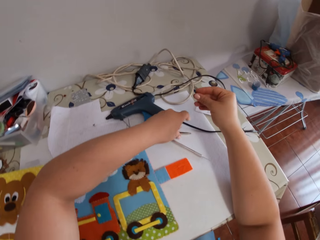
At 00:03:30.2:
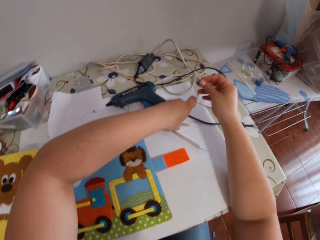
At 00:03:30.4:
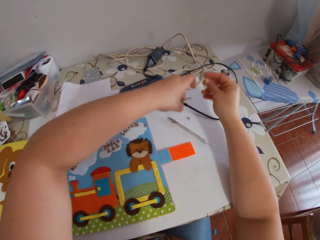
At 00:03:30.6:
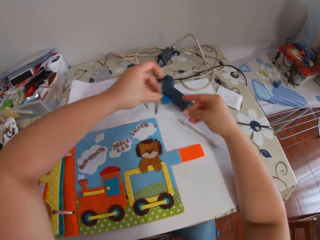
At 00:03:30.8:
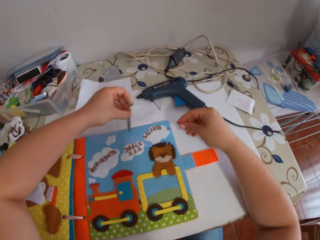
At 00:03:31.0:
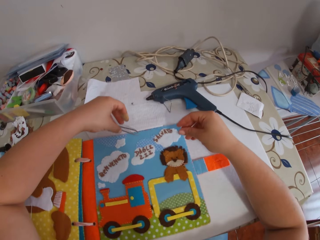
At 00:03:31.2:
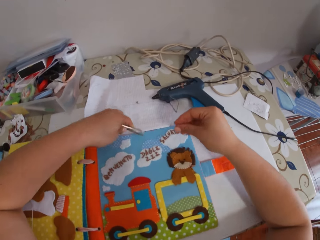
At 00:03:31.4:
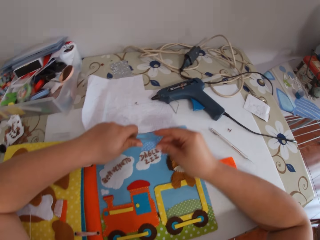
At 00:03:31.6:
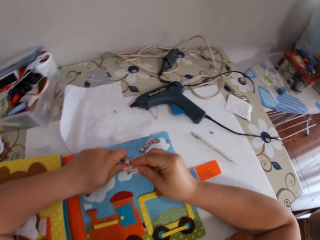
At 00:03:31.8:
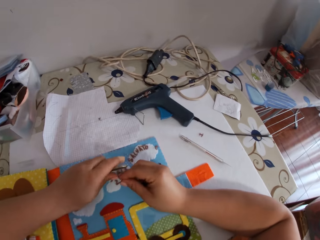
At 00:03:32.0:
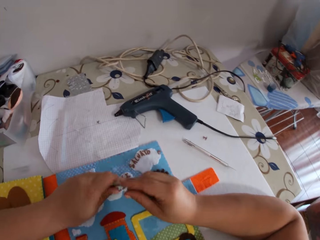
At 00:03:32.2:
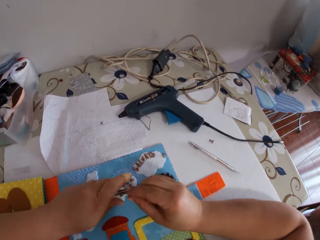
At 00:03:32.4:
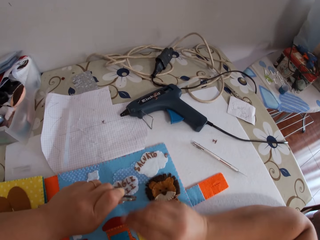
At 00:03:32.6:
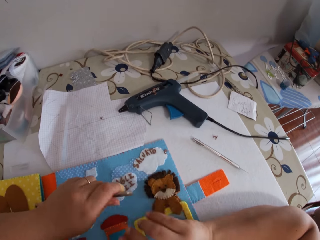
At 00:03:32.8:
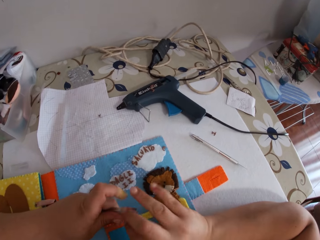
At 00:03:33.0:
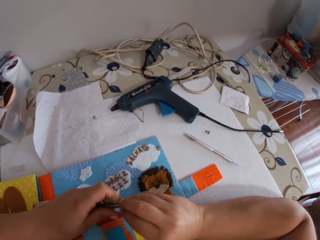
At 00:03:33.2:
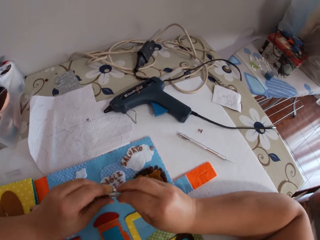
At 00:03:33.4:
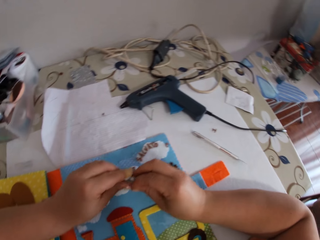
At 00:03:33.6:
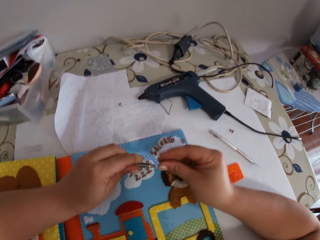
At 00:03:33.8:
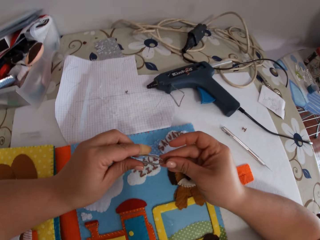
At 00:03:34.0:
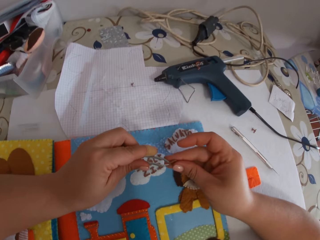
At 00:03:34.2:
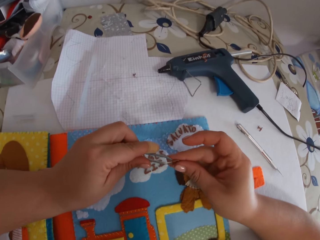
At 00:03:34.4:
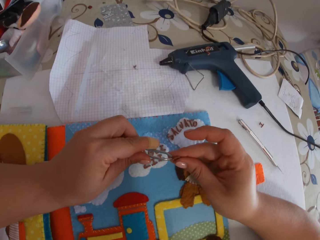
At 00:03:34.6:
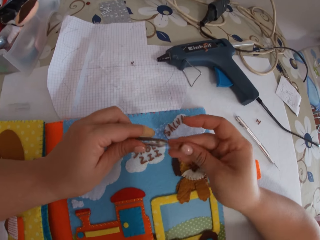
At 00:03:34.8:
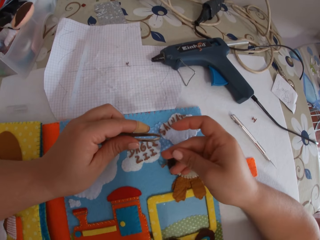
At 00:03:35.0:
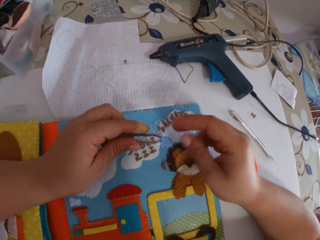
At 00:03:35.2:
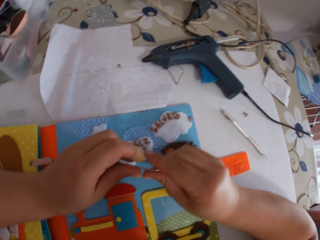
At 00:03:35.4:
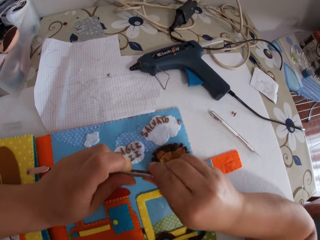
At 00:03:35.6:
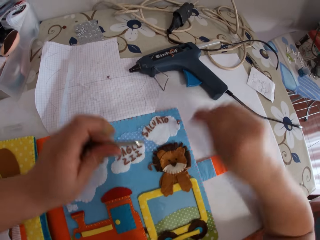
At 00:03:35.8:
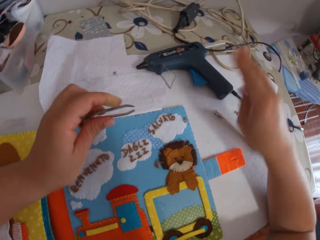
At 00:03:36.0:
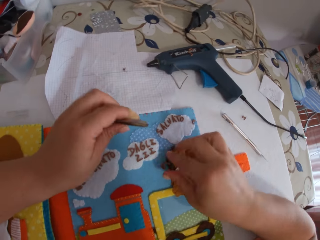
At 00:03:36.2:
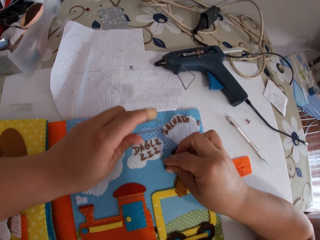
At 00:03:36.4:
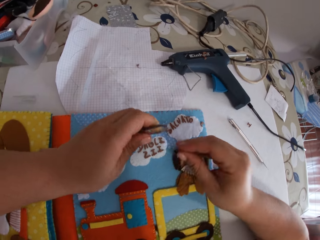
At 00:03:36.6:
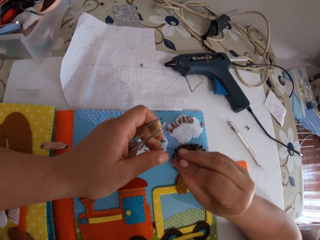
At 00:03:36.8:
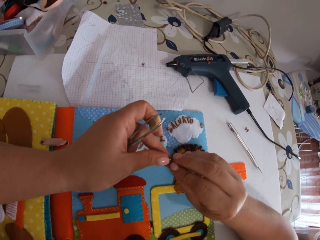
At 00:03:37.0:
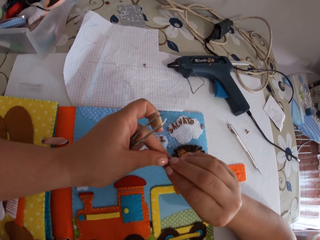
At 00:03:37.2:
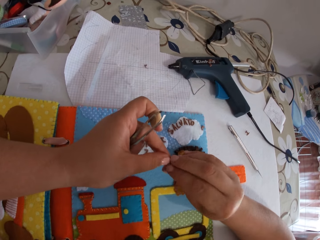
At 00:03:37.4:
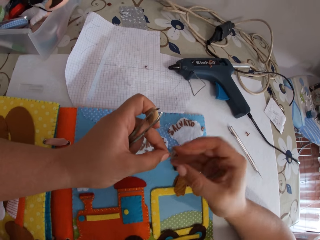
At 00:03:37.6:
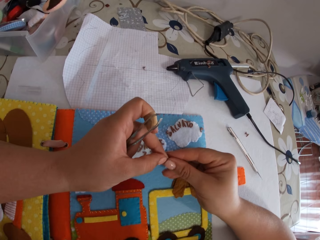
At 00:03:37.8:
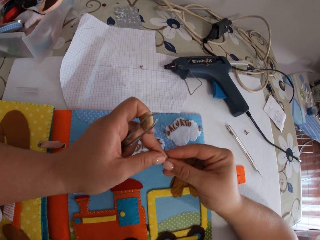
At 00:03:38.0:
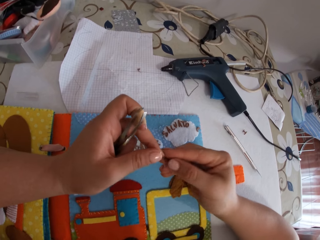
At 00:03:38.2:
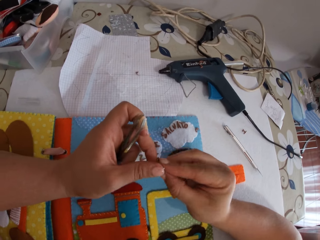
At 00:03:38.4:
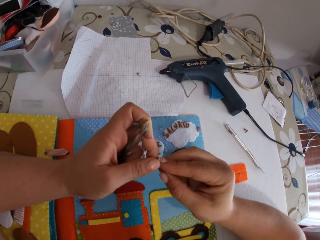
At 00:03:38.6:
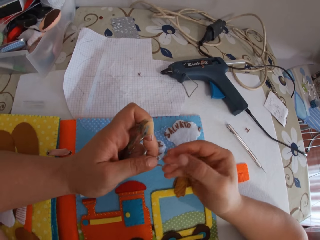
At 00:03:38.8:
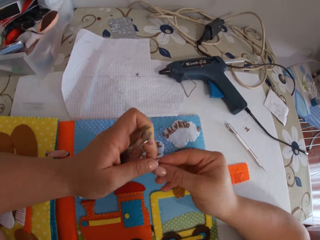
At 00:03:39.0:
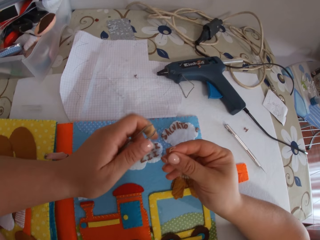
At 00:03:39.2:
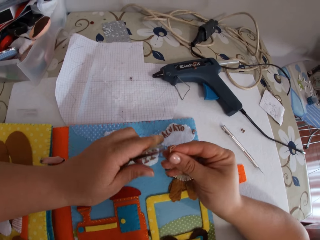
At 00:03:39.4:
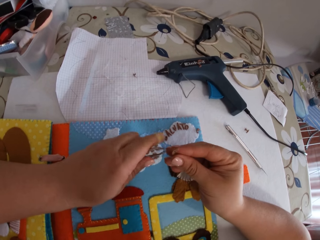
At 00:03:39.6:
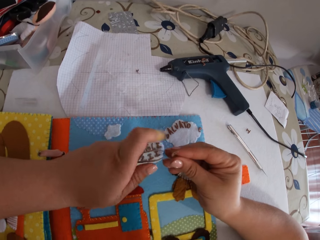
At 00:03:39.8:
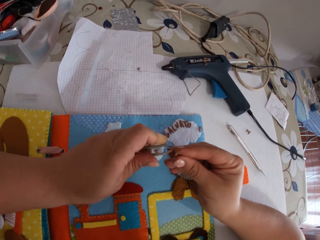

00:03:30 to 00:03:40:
The camera wearer picks up the pincer from the cardboard. She holds the catcher. She adjusts the pincer. She drops the paper alphabet on the book. She cleans the pincer with her fingers. She picks up the paper alphabet from the book. She passes the paper alphabet between her hands.

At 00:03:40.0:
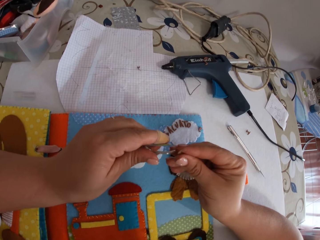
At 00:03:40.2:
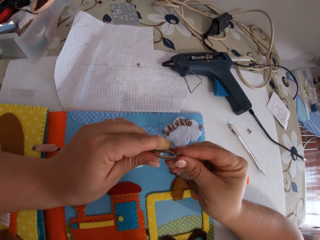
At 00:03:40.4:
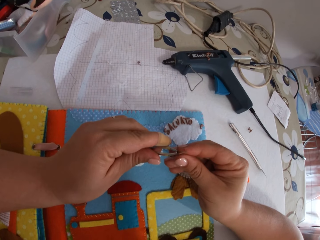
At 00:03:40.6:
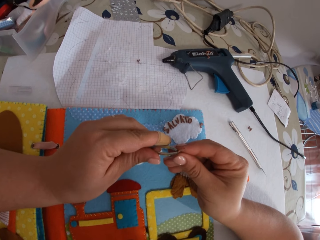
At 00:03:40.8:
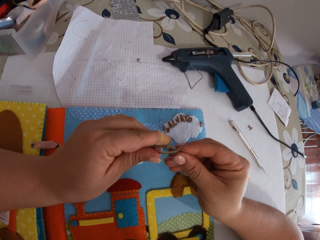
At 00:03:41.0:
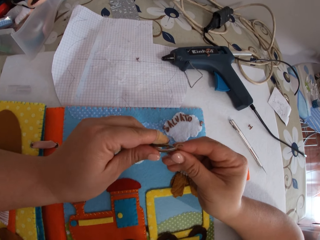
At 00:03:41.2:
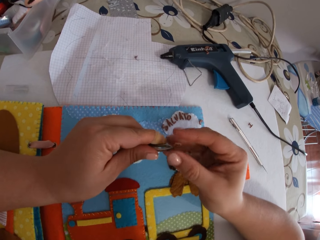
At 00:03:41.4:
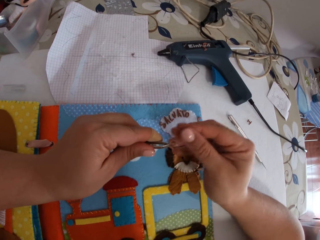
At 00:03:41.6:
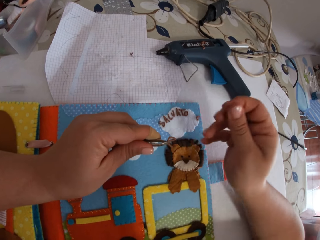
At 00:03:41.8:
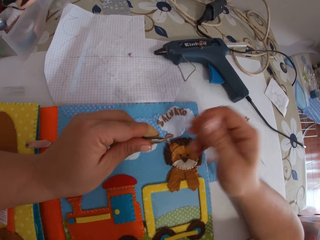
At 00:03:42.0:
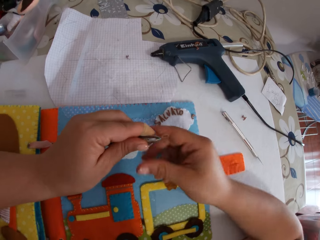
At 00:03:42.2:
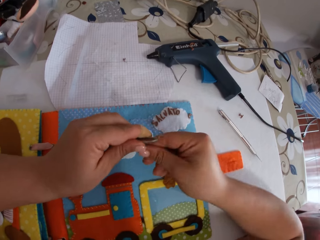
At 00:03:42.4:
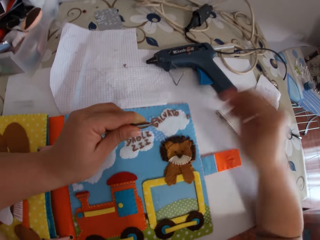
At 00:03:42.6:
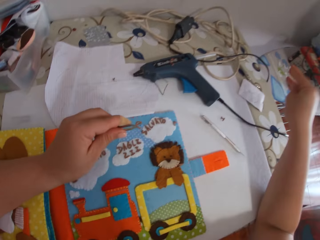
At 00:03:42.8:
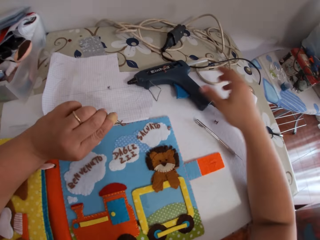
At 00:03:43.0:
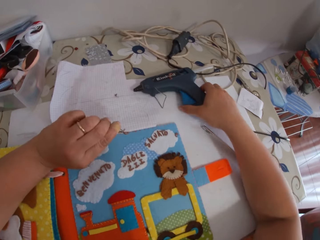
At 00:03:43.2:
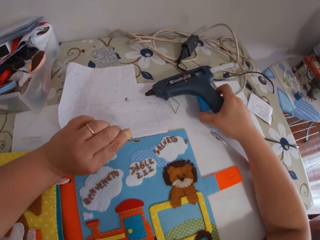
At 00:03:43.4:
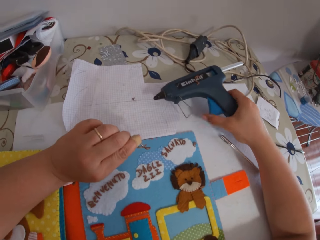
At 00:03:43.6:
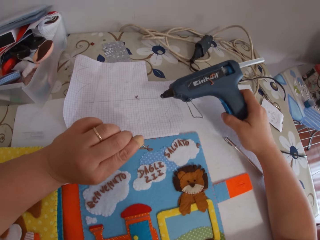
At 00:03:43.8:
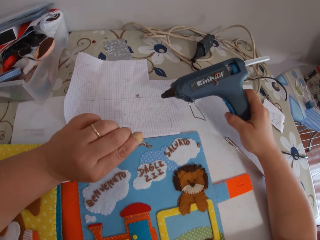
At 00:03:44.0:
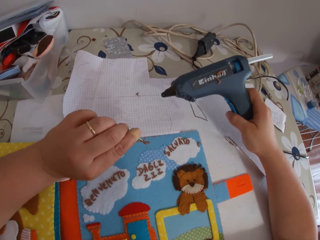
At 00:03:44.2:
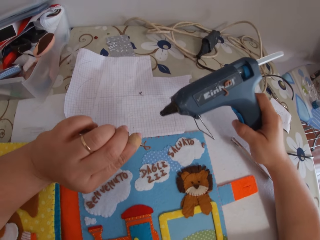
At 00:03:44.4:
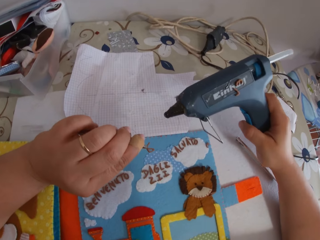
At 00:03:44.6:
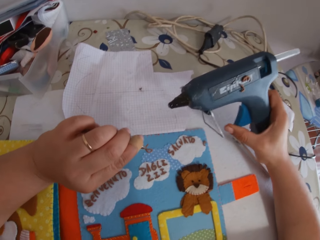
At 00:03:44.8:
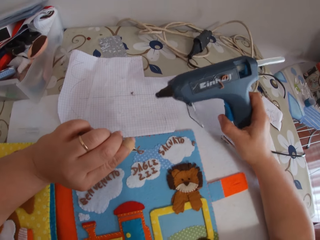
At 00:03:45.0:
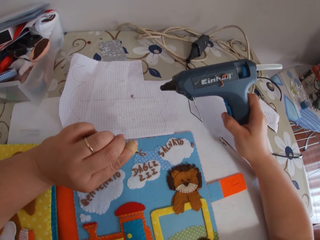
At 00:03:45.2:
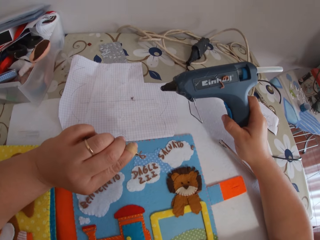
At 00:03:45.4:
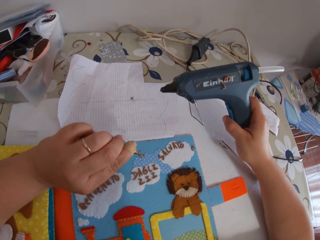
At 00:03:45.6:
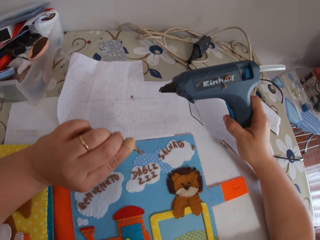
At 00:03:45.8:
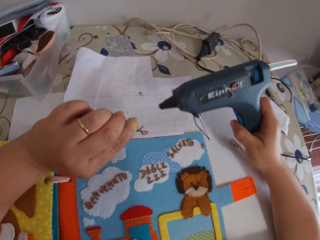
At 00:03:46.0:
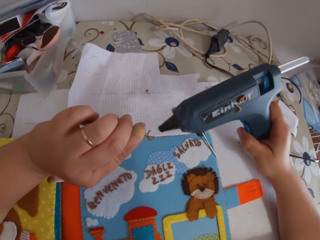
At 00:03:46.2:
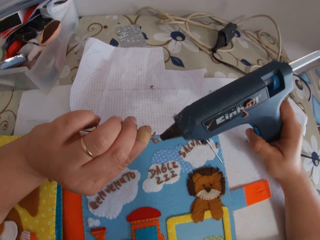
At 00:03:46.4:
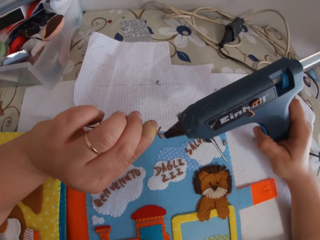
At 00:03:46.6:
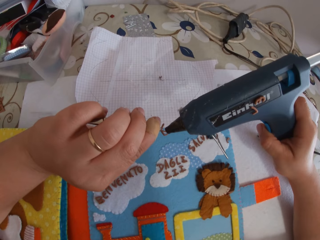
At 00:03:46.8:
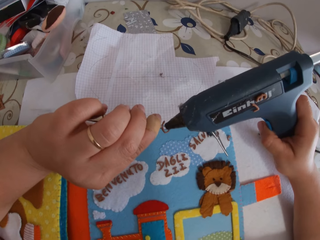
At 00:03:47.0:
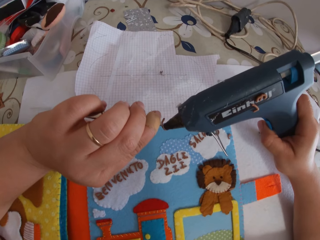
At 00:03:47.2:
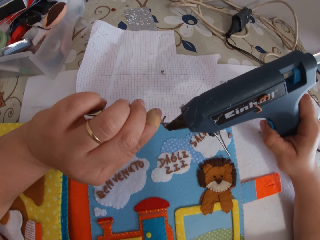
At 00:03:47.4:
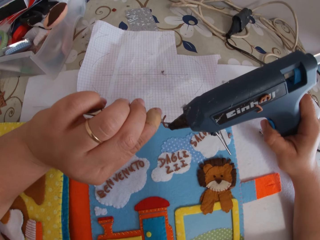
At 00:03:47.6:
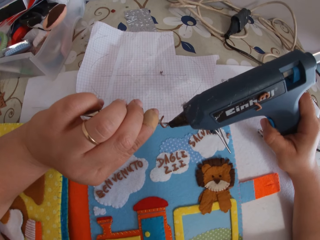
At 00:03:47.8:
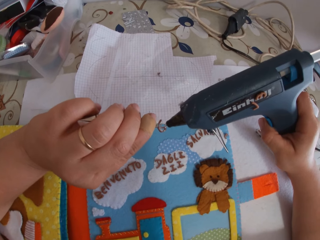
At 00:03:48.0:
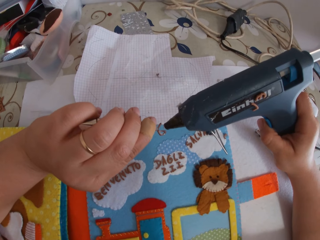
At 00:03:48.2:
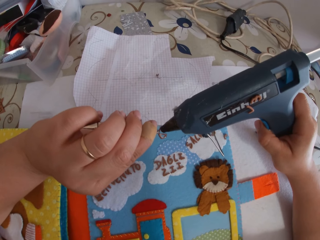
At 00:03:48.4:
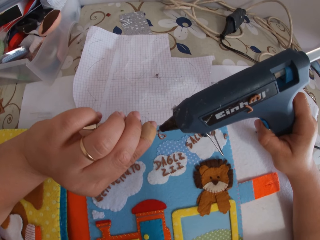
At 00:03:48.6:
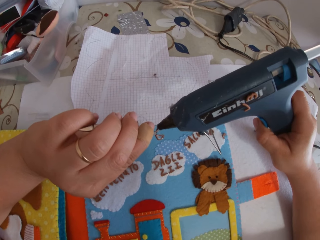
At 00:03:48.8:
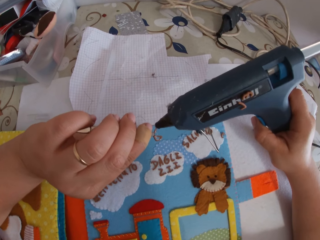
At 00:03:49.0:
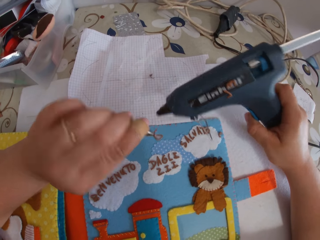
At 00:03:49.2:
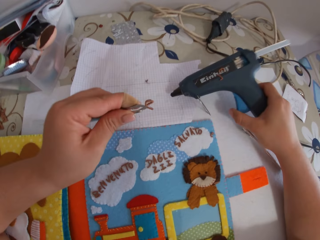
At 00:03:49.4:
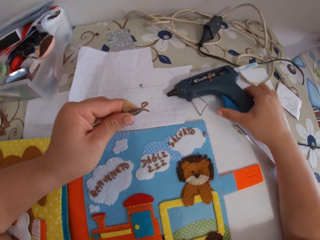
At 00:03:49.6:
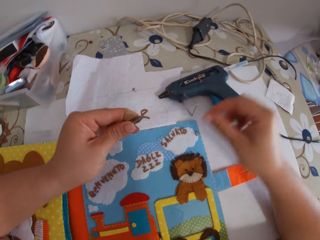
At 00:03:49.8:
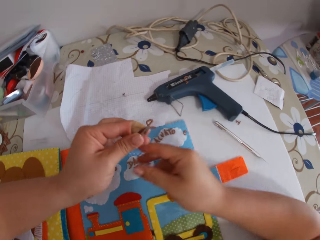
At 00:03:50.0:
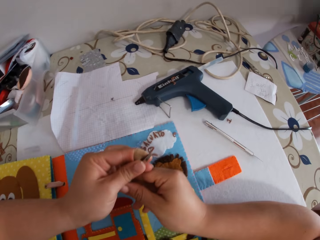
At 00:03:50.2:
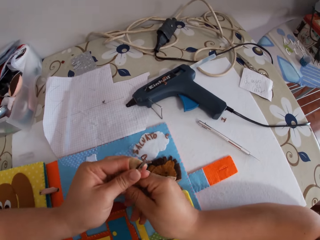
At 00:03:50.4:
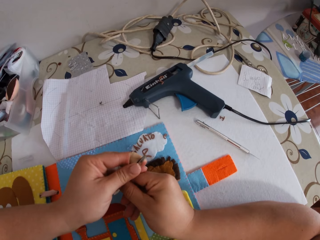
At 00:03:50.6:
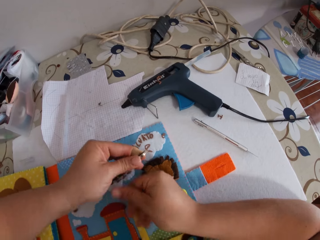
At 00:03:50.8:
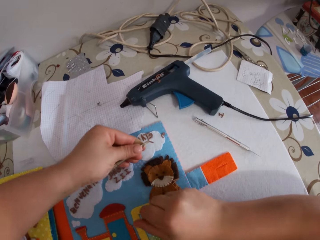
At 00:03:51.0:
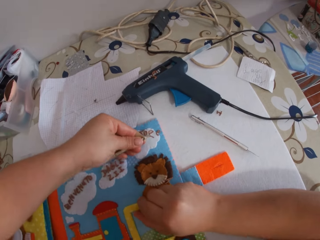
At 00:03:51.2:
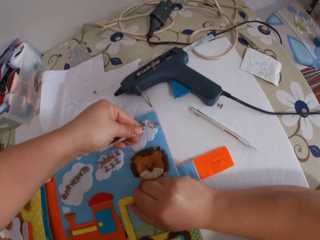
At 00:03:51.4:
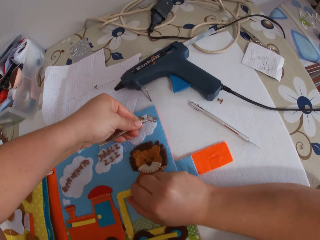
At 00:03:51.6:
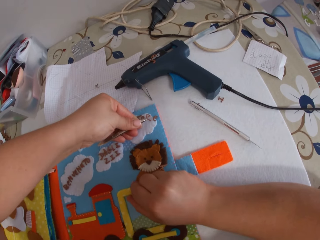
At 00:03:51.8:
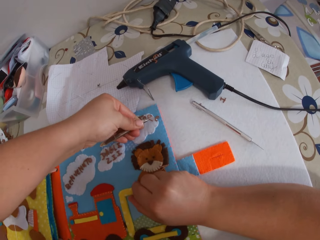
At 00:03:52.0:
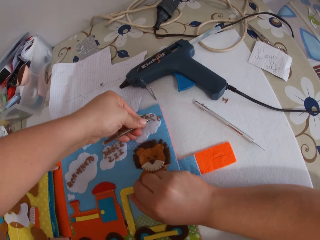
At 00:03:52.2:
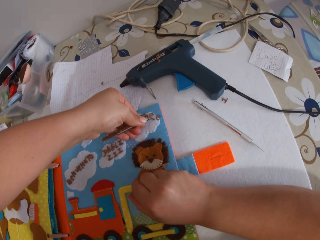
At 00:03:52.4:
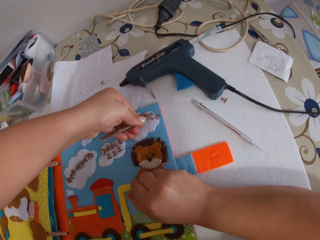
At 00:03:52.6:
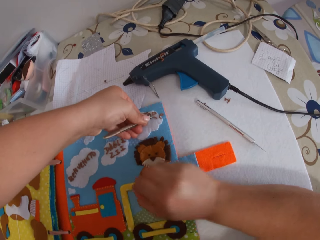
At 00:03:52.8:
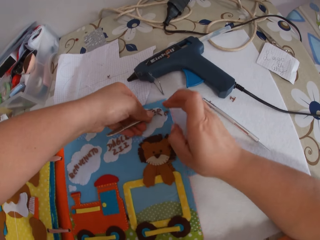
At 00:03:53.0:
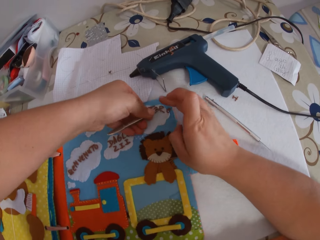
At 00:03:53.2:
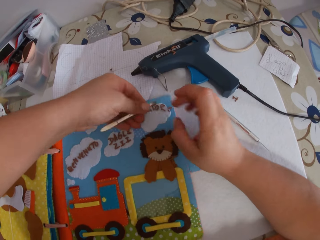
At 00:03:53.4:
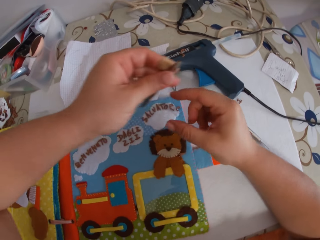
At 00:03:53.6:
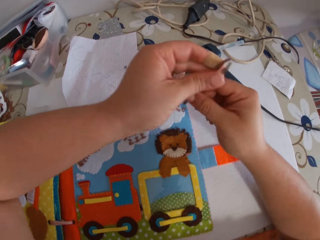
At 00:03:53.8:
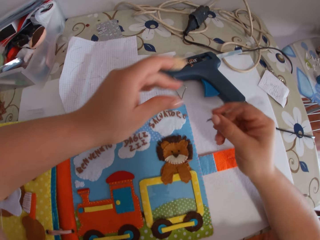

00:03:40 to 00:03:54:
The camera wearer holds the paper alphabet with the pincer. She removes glue from the paper alphabet. She picks up the glue gun from the cardboard. She presses the trigger of the glue gun. She puts glue on the paper alphabet with the glue gun. She drops the glue gun on the cardboard. She touches the pincer with her right hand. She places the paper alphabet on the book with the pincer.
